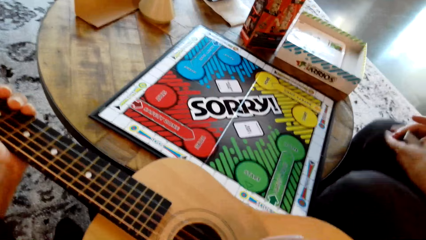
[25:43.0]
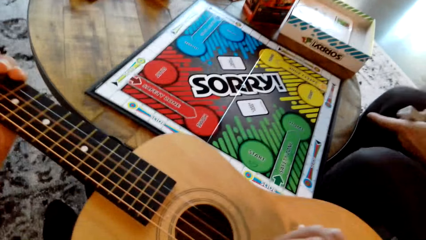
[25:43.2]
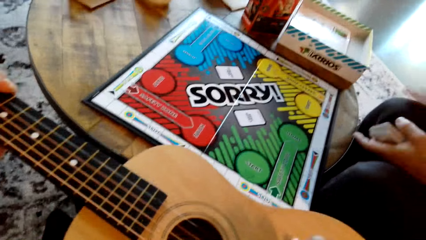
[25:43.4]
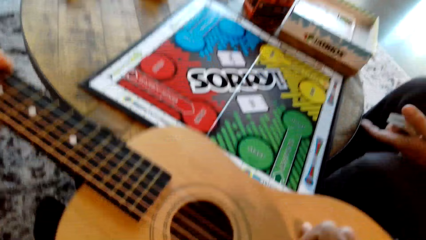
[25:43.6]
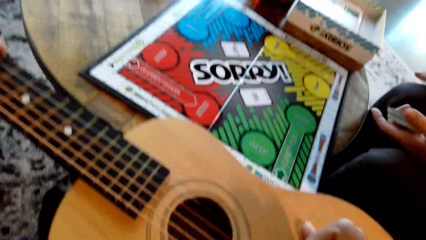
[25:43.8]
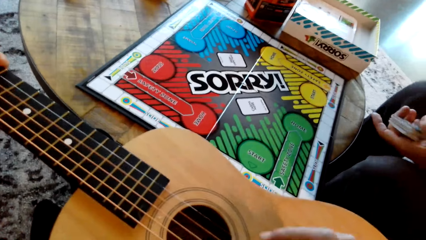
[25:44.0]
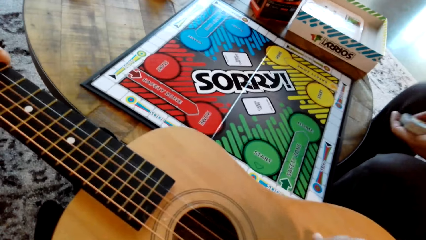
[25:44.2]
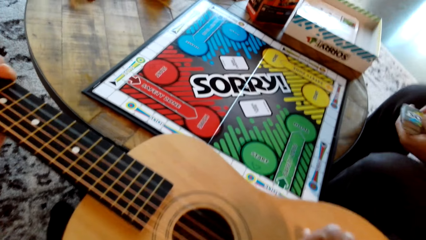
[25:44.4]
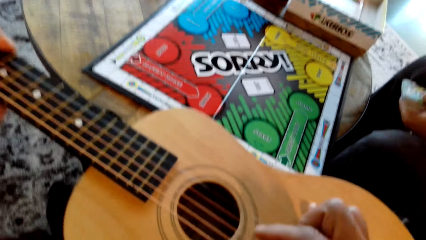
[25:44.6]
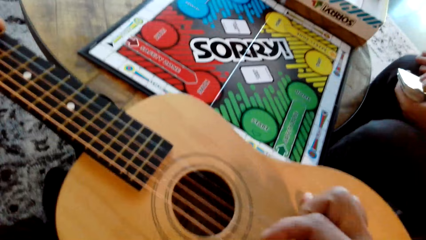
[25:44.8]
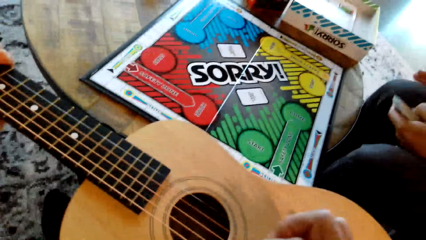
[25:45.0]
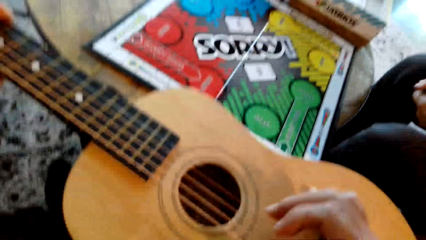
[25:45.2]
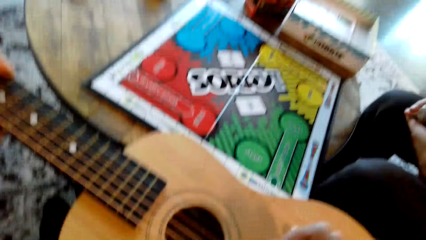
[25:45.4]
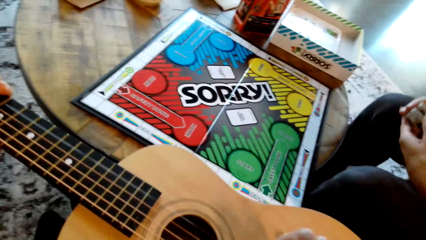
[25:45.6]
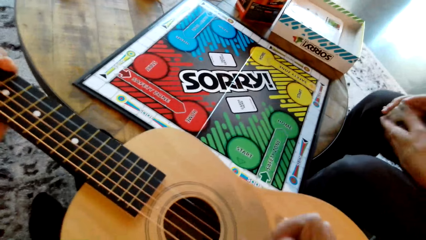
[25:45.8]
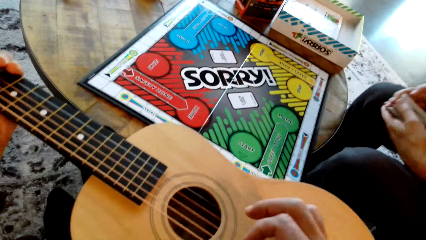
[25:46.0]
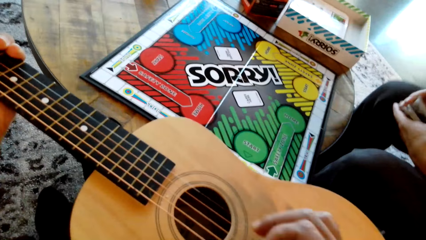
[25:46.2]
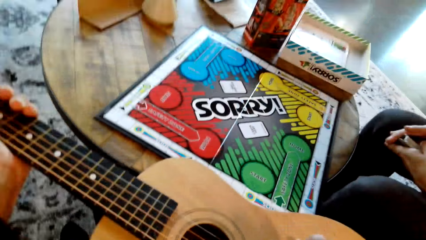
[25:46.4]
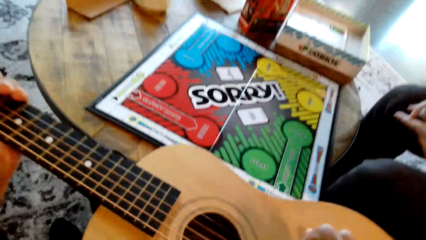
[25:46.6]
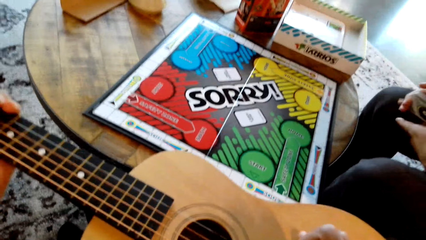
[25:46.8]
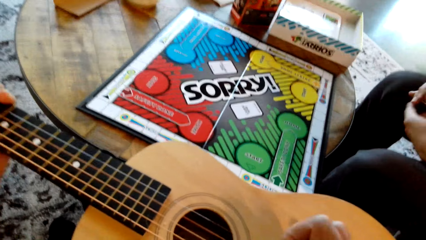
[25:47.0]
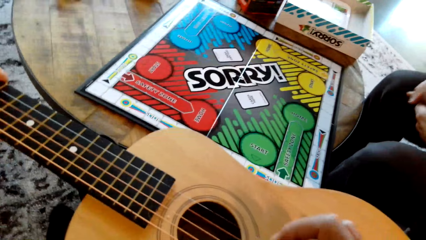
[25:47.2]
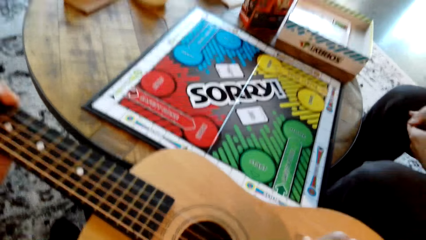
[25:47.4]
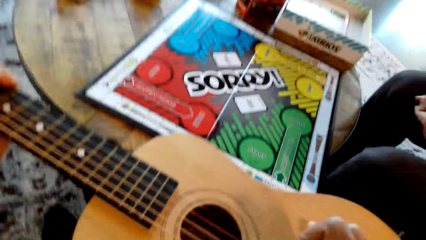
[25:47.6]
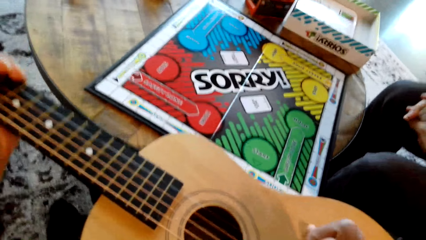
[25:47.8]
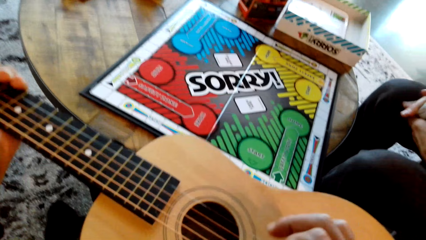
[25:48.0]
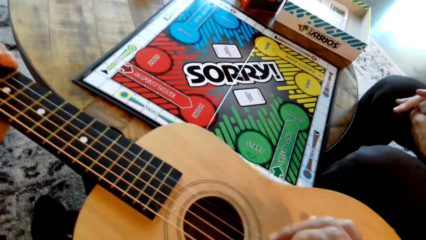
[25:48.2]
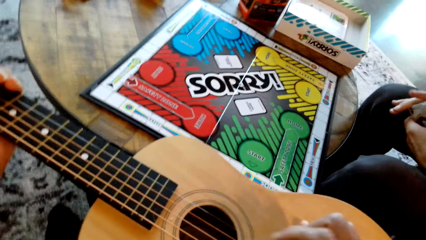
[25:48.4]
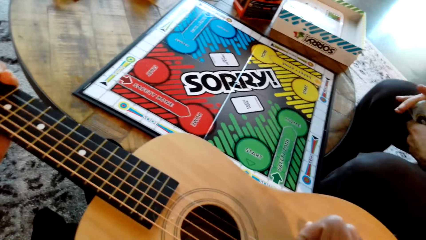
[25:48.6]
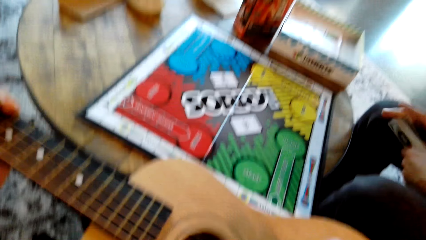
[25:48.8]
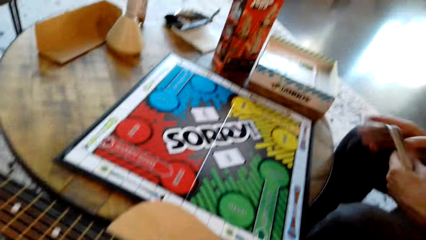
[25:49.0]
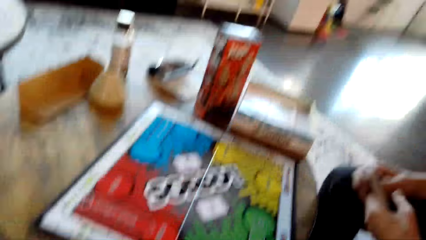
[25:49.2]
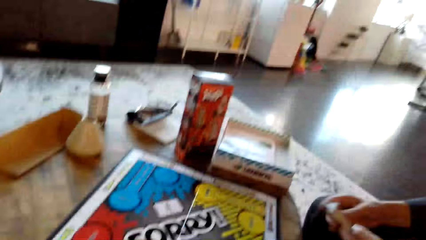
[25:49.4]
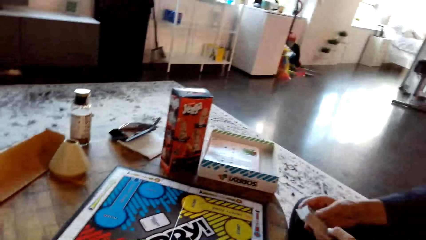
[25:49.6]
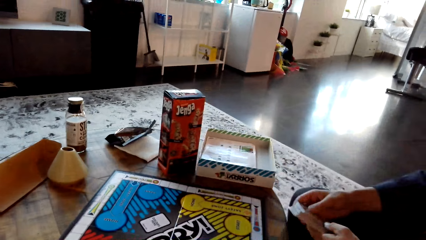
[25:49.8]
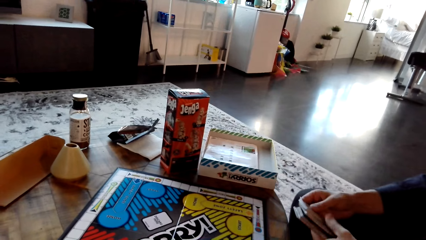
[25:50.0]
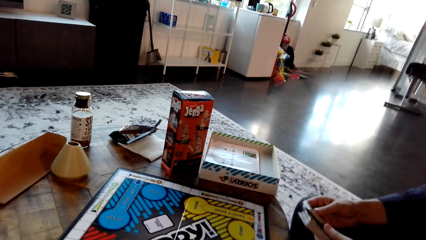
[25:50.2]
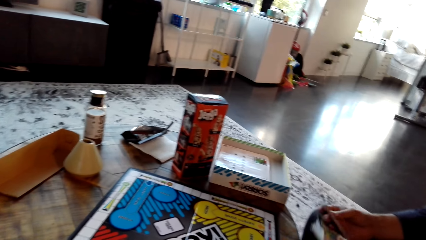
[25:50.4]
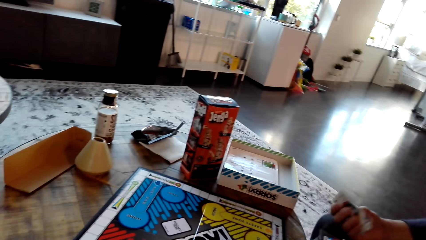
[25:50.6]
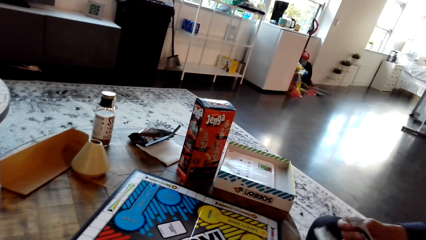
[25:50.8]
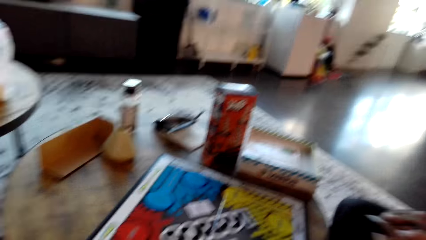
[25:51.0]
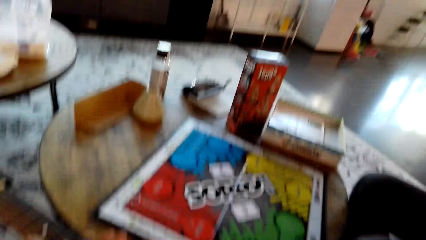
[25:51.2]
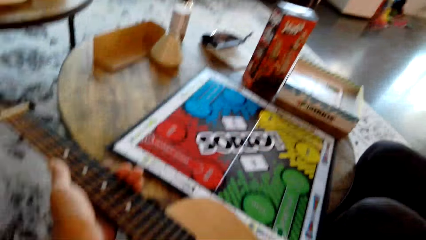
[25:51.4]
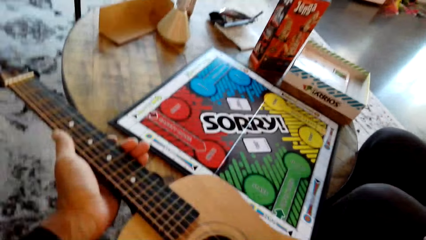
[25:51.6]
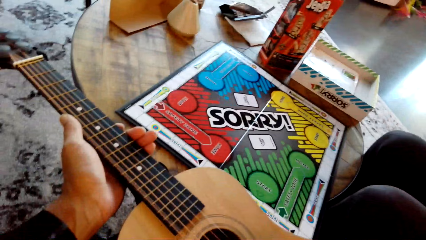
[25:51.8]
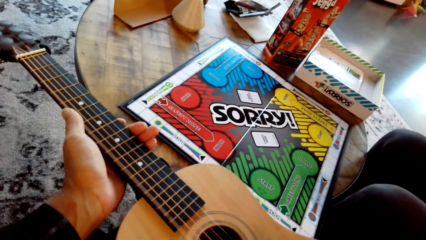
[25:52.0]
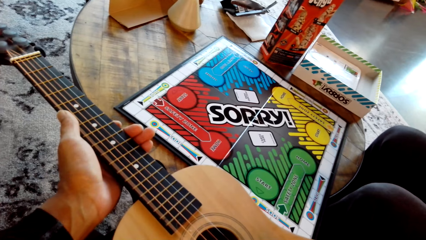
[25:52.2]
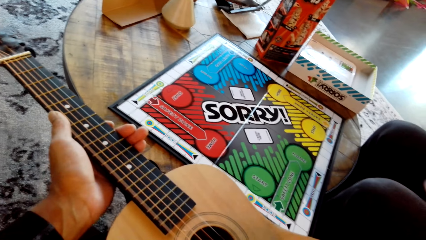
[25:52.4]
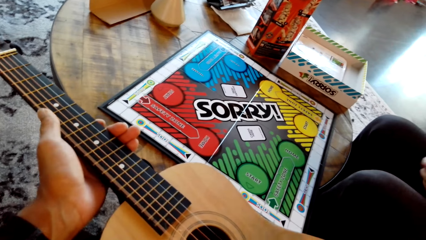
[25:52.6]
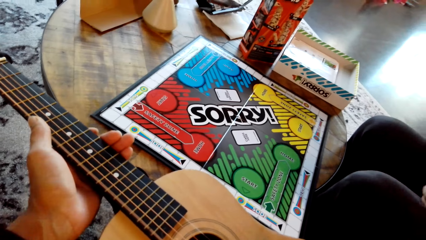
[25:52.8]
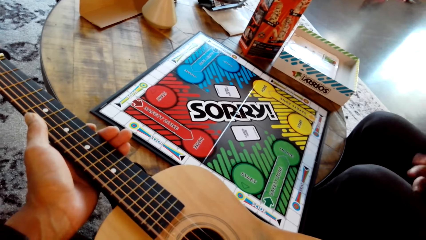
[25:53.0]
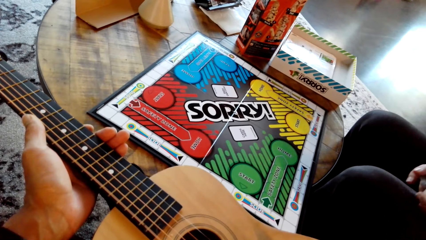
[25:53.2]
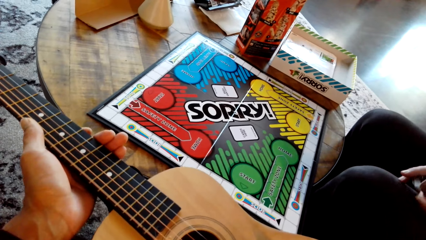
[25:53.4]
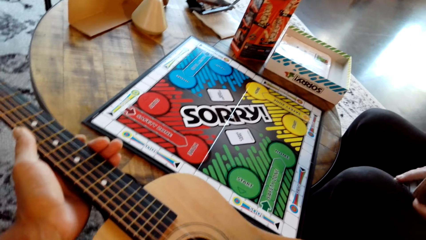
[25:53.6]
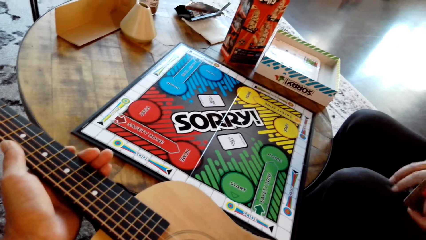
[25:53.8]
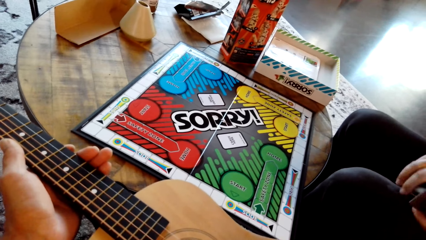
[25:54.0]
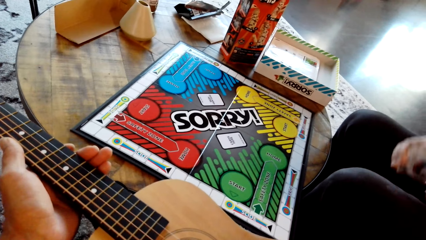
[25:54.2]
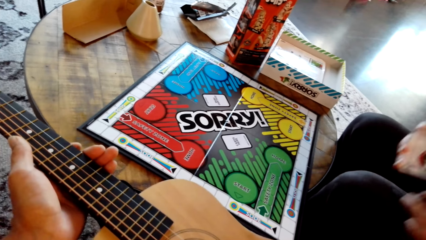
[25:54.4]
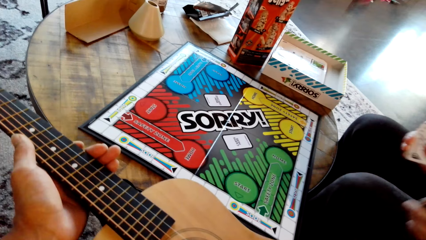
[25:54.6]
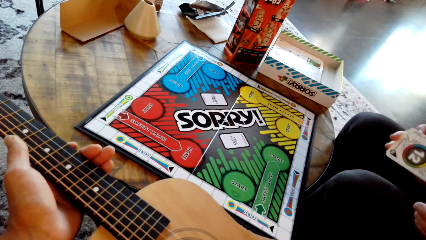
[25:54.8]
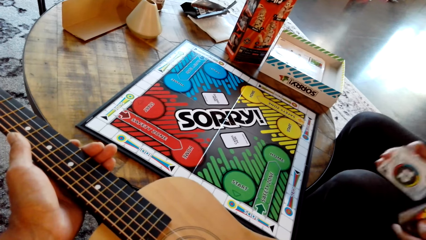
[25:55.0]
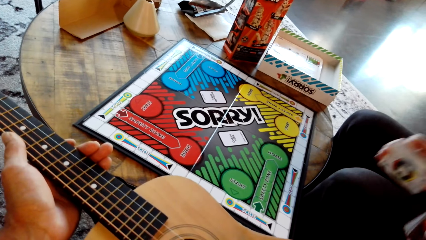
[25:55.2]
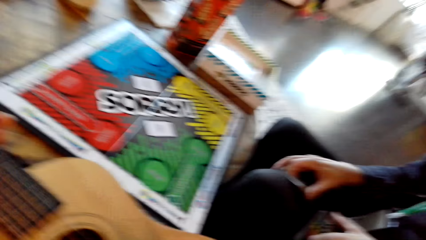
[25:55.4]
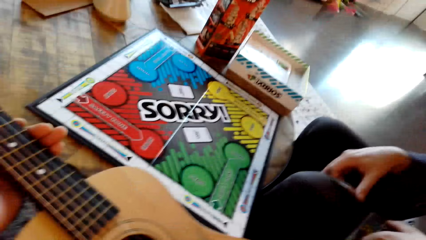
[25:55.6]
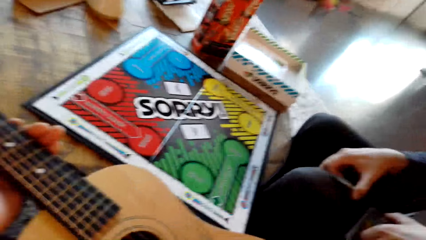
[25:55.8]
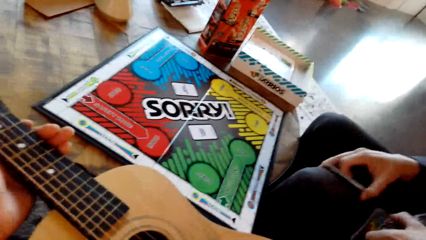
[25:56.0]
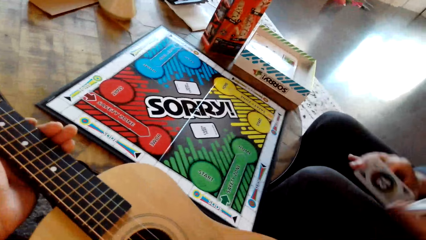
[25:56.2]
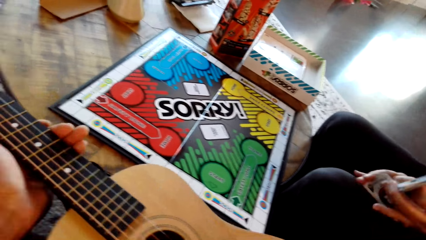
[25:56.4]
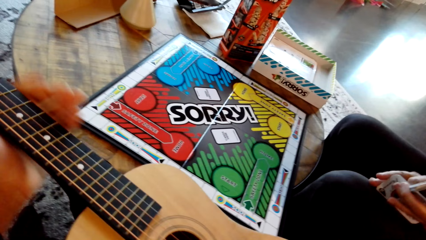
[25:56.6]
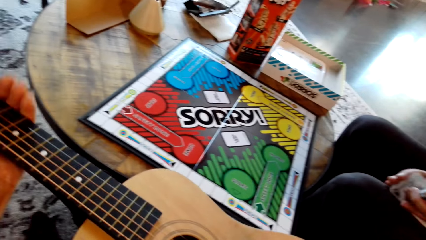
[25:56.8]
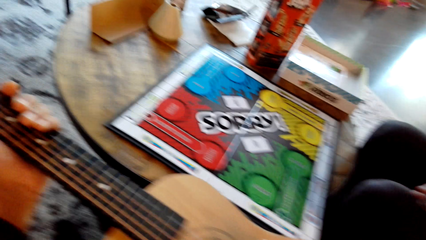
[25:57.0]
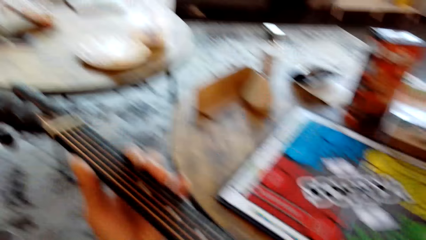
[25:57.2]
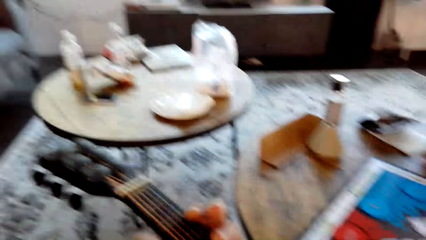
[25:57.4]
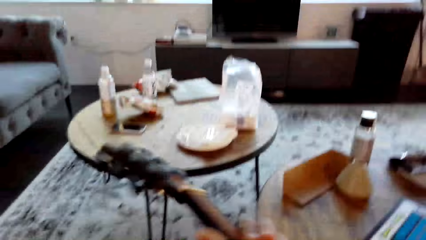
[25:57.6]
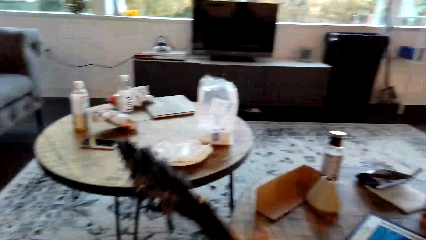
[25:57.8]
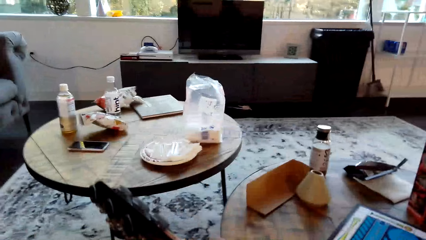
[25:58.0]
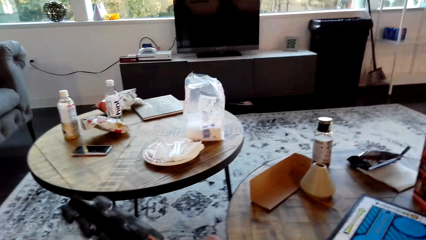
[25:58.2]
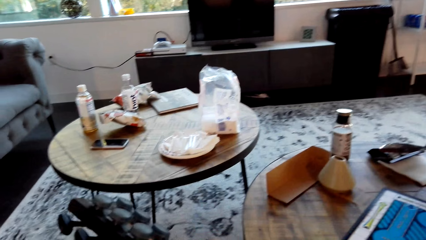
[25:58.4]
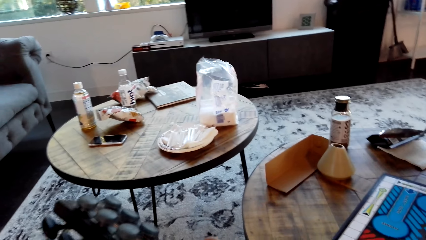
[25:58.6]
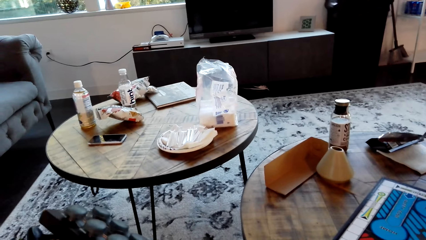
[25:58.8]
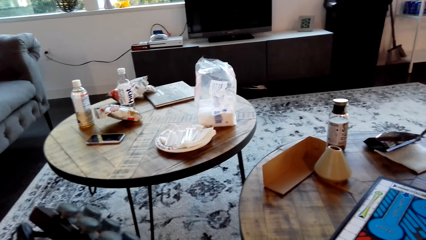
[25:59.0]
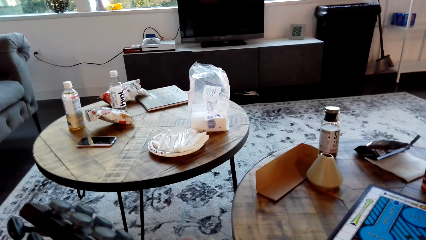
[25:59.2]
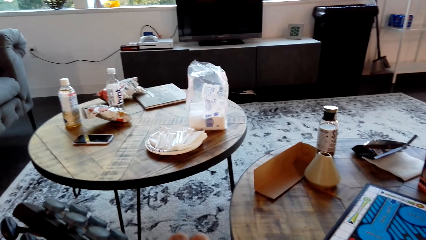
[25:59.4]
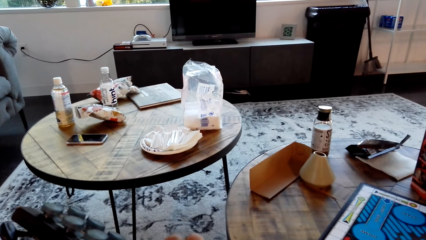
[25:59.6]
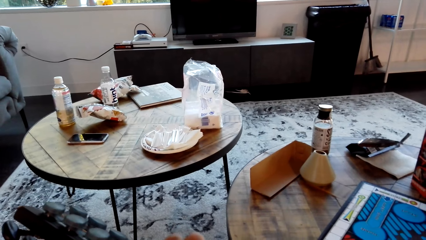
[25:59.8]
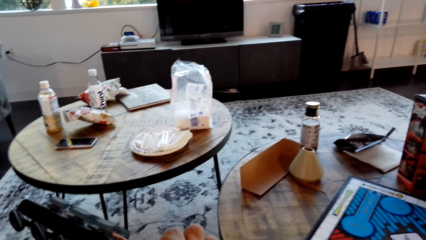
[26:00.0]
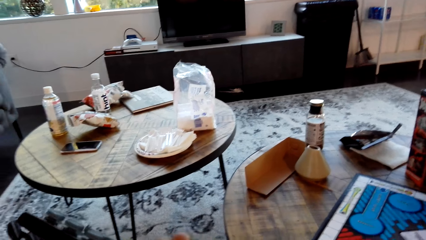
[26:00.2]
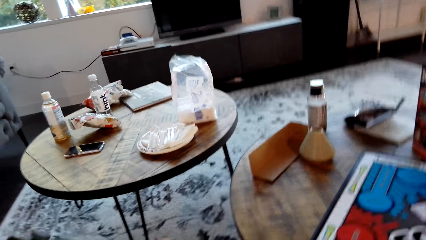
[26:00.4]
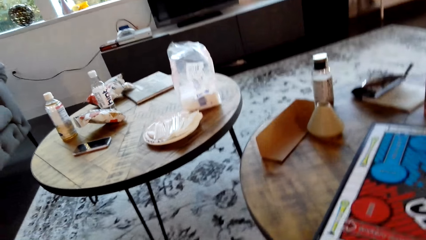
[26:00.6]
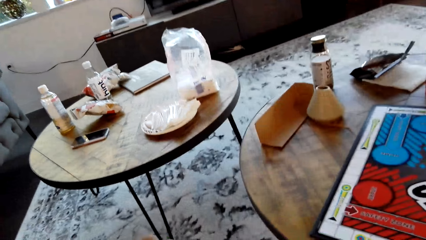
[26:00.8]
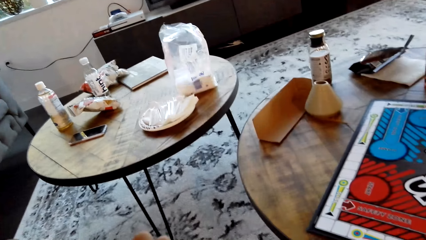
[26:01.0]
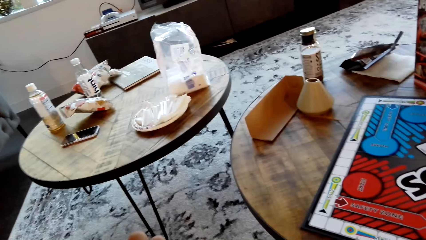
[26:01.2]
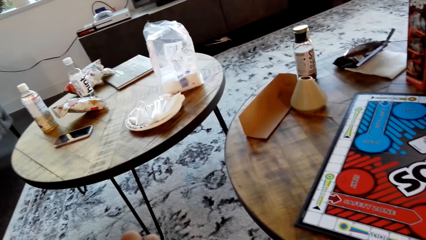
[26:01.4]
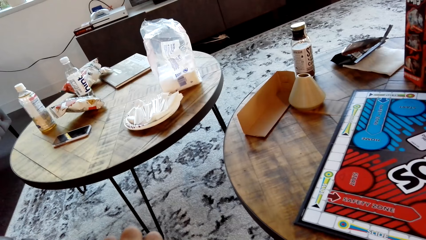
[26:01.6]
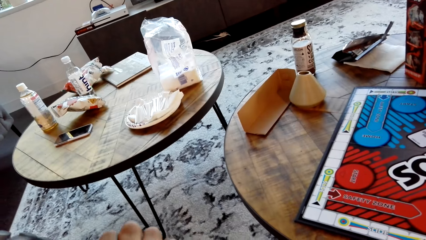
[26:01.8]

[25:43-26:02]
The camera wearer plays a guitar. They interact with a man.
